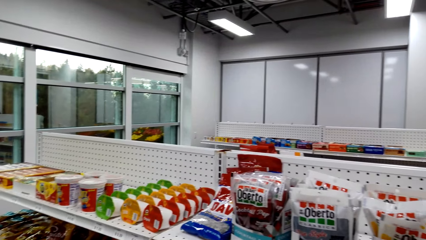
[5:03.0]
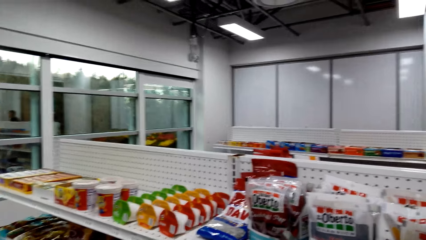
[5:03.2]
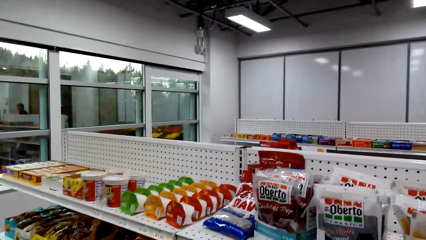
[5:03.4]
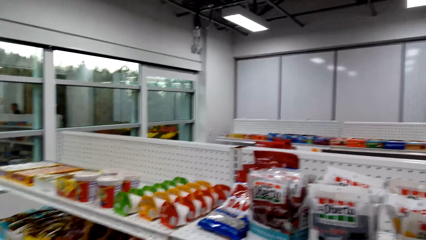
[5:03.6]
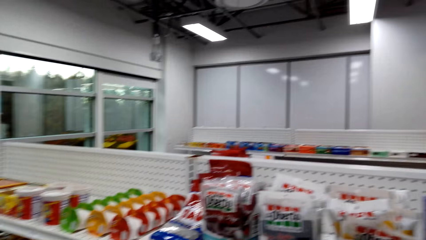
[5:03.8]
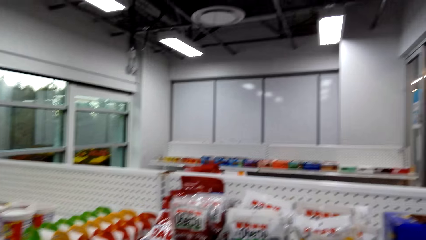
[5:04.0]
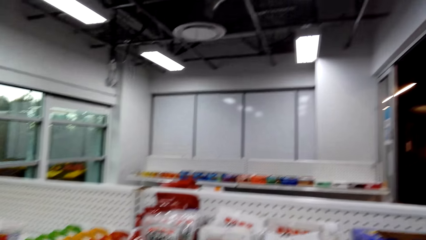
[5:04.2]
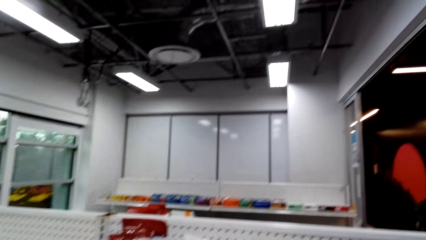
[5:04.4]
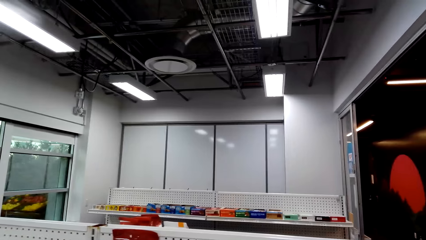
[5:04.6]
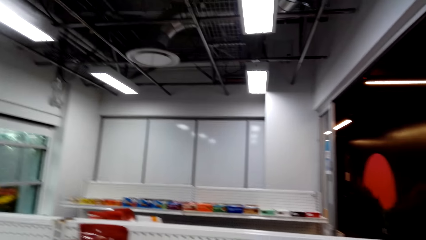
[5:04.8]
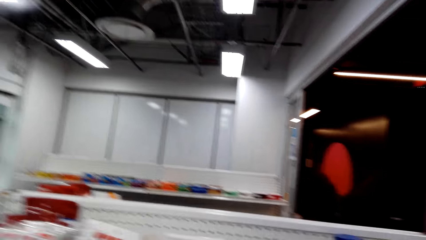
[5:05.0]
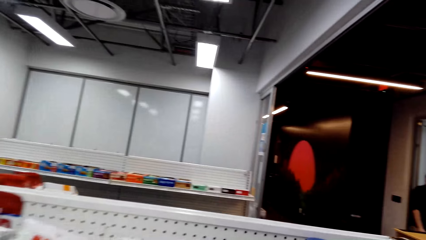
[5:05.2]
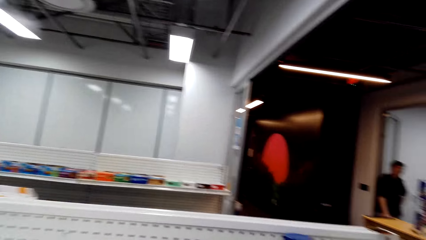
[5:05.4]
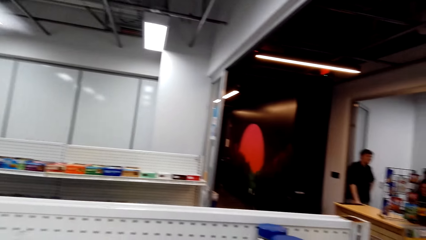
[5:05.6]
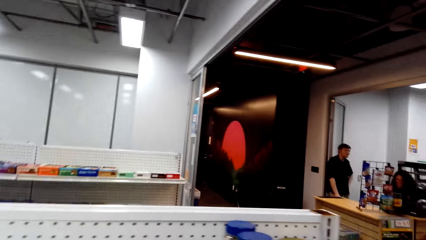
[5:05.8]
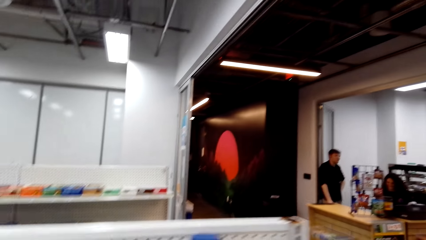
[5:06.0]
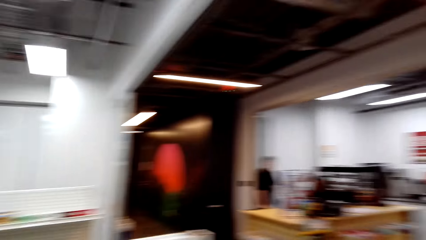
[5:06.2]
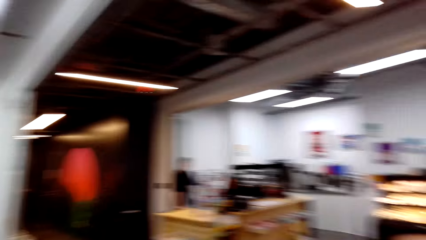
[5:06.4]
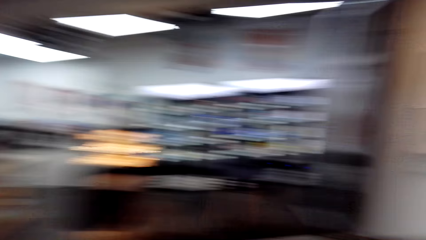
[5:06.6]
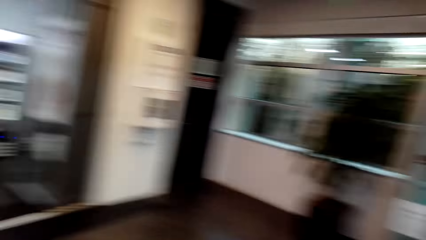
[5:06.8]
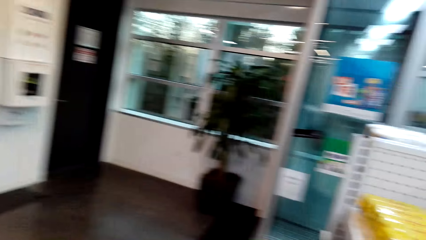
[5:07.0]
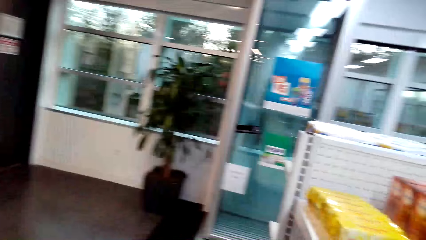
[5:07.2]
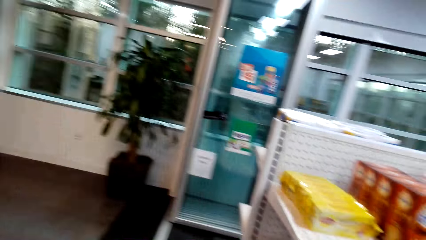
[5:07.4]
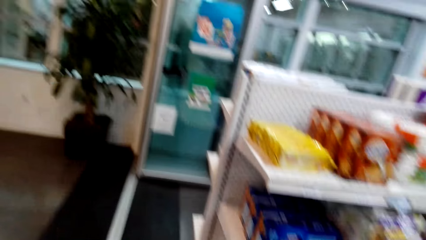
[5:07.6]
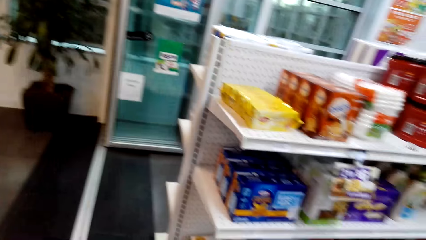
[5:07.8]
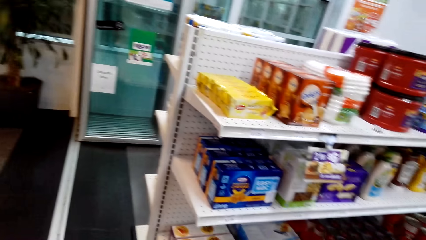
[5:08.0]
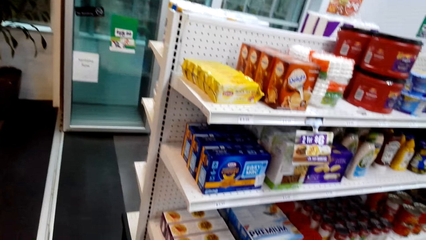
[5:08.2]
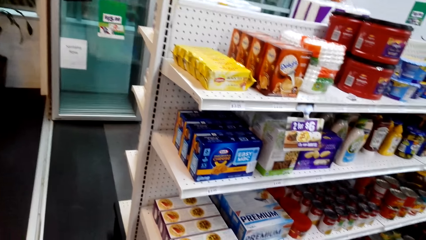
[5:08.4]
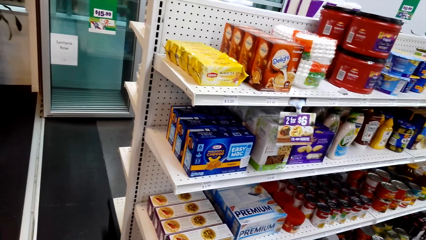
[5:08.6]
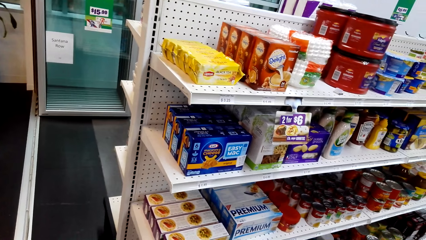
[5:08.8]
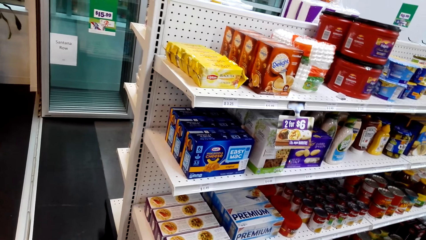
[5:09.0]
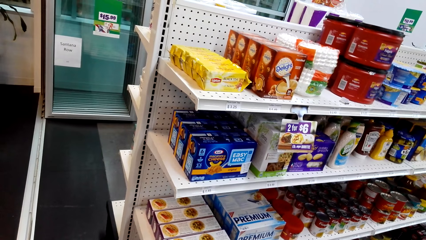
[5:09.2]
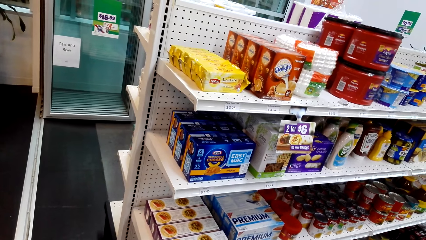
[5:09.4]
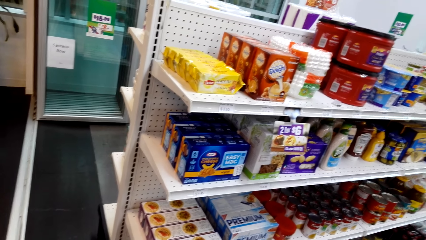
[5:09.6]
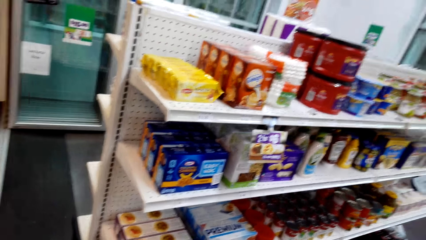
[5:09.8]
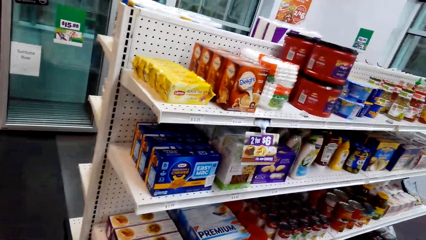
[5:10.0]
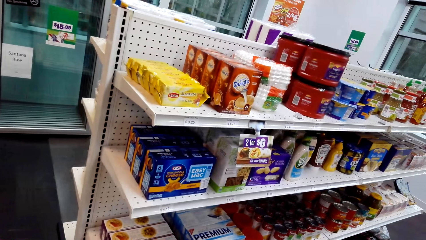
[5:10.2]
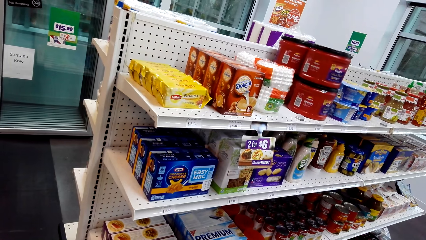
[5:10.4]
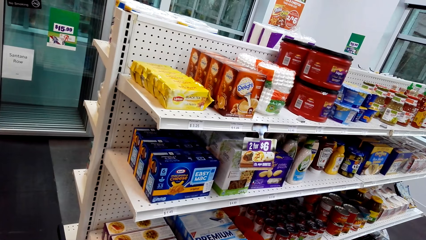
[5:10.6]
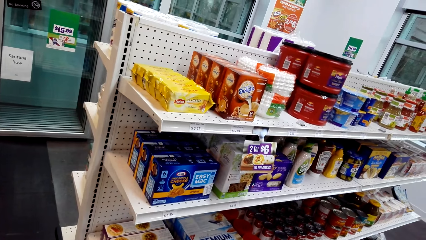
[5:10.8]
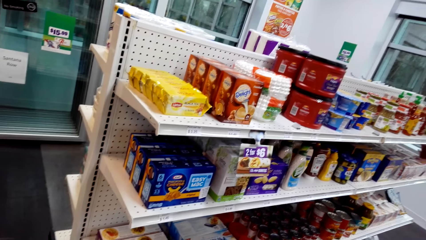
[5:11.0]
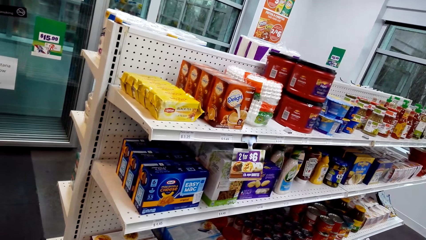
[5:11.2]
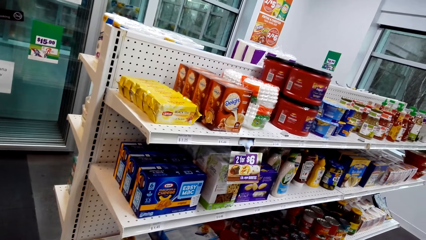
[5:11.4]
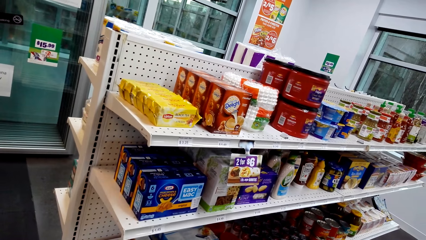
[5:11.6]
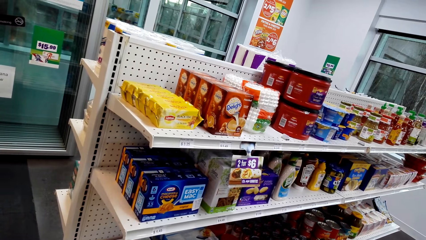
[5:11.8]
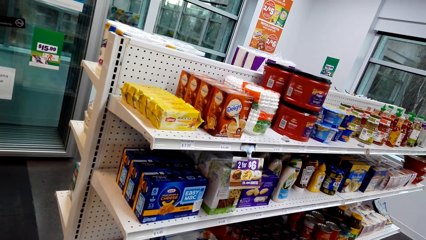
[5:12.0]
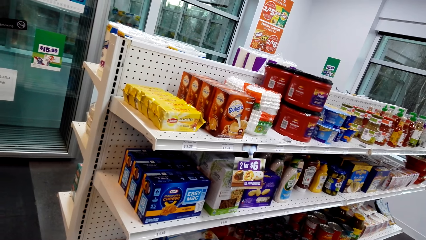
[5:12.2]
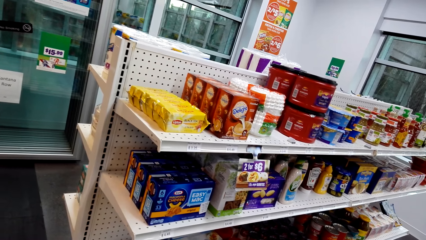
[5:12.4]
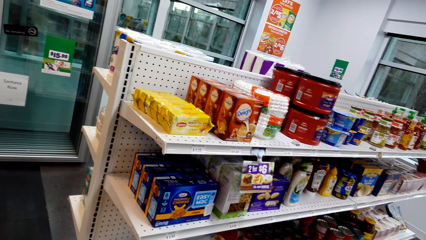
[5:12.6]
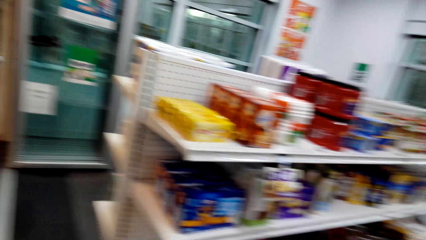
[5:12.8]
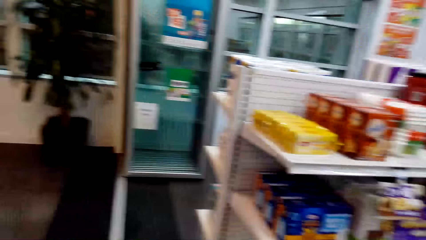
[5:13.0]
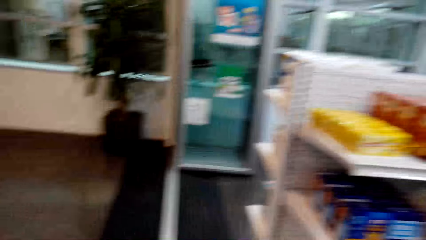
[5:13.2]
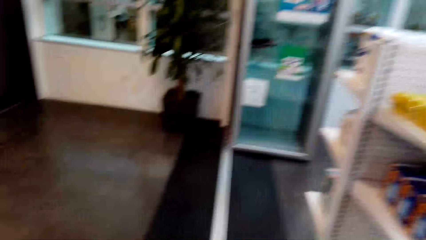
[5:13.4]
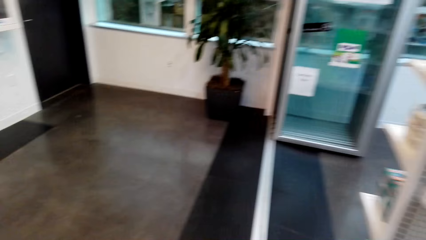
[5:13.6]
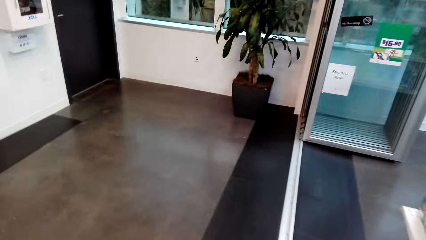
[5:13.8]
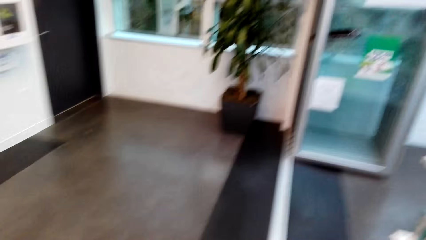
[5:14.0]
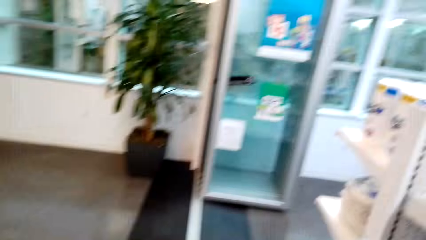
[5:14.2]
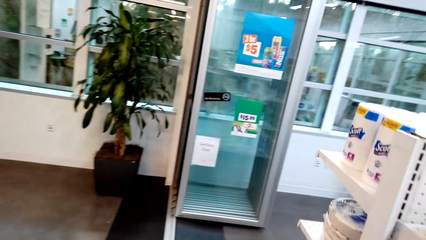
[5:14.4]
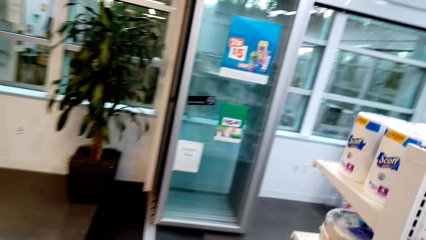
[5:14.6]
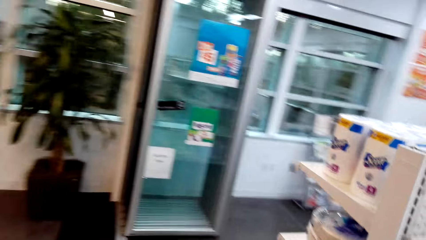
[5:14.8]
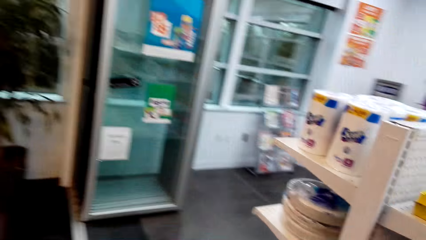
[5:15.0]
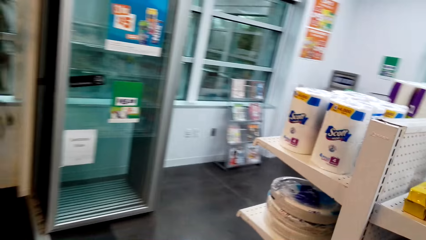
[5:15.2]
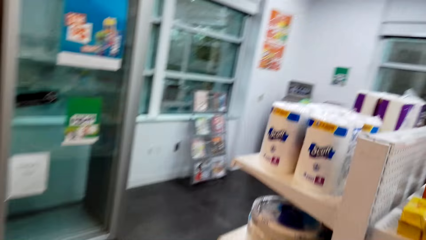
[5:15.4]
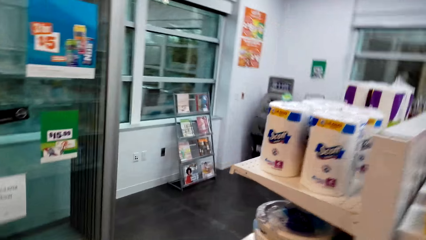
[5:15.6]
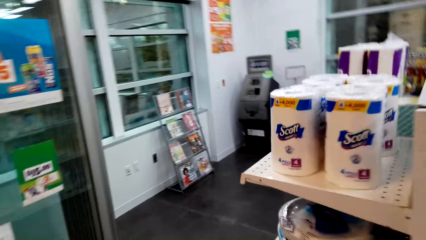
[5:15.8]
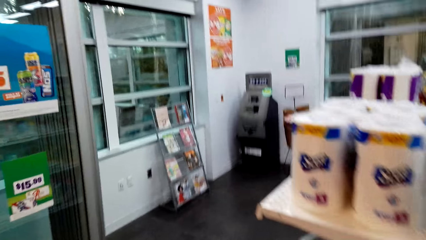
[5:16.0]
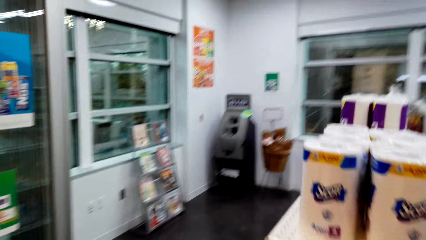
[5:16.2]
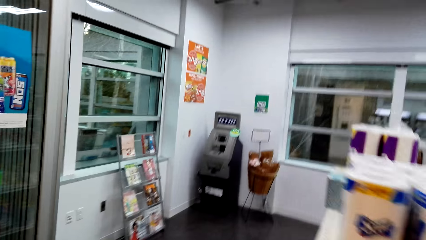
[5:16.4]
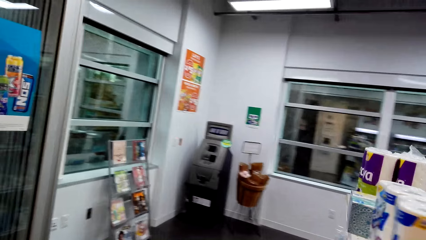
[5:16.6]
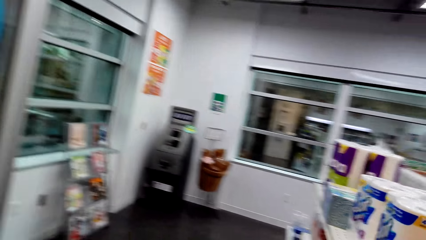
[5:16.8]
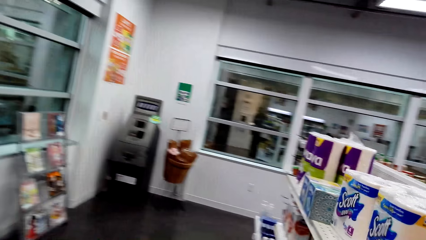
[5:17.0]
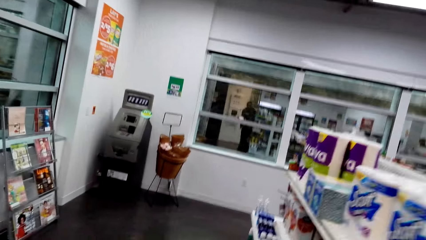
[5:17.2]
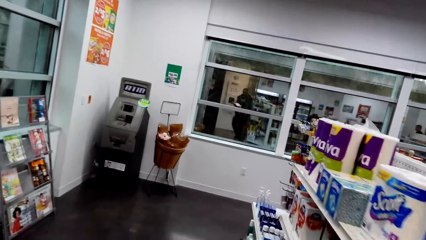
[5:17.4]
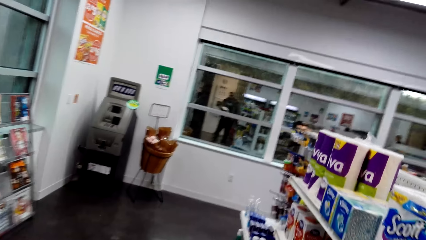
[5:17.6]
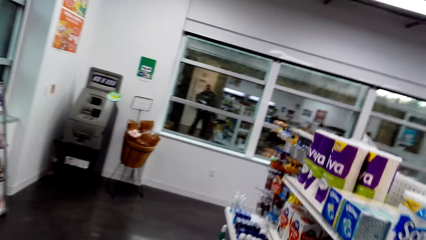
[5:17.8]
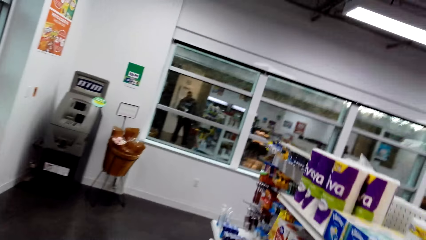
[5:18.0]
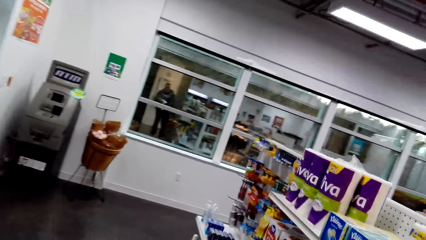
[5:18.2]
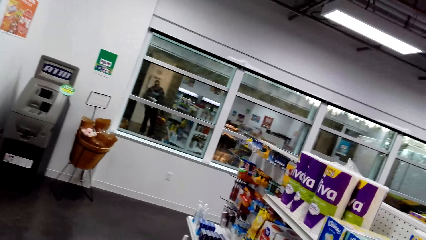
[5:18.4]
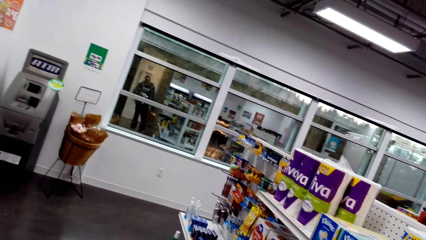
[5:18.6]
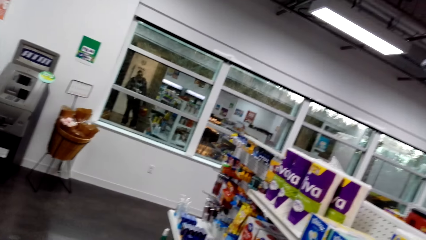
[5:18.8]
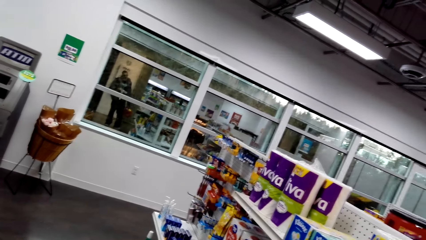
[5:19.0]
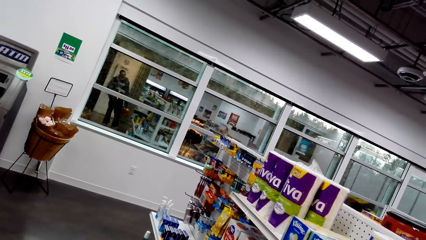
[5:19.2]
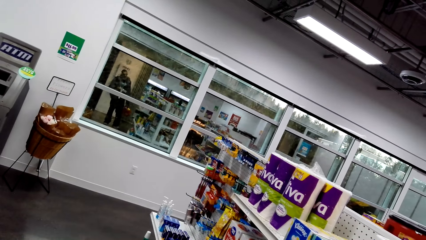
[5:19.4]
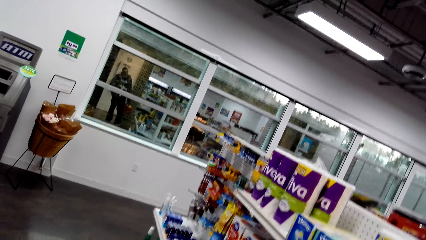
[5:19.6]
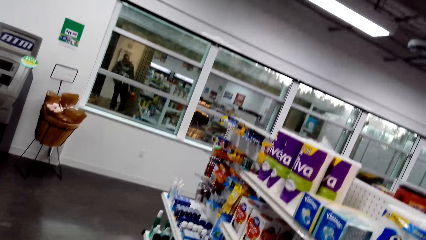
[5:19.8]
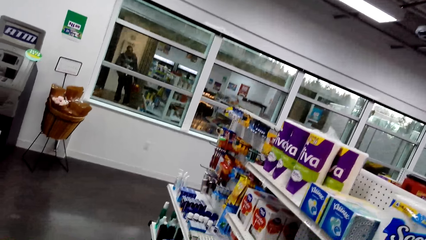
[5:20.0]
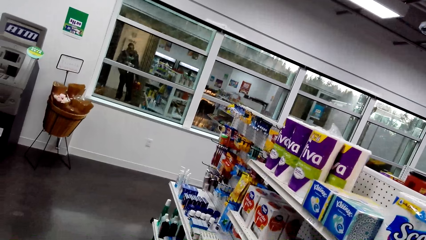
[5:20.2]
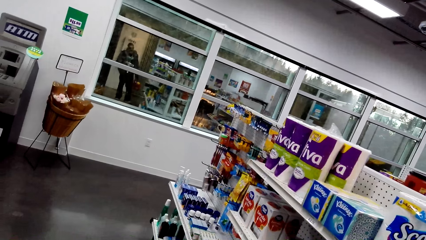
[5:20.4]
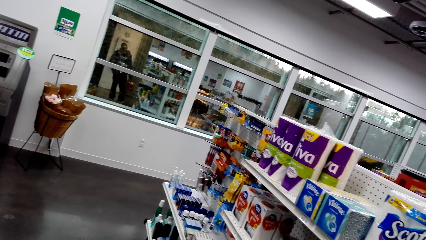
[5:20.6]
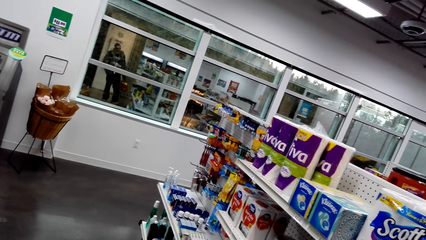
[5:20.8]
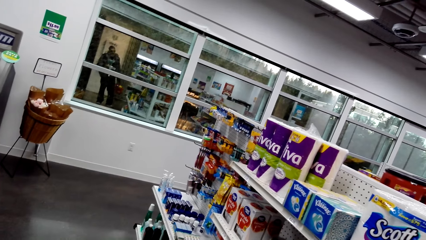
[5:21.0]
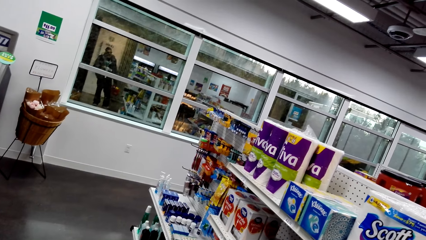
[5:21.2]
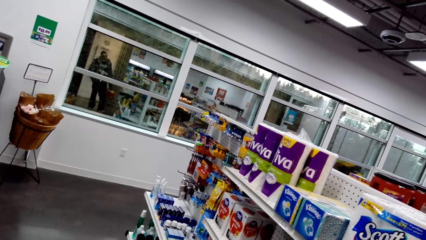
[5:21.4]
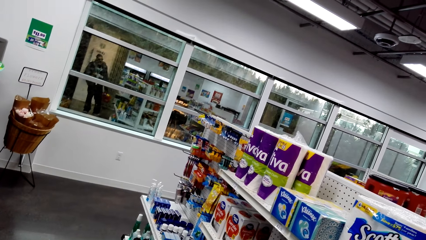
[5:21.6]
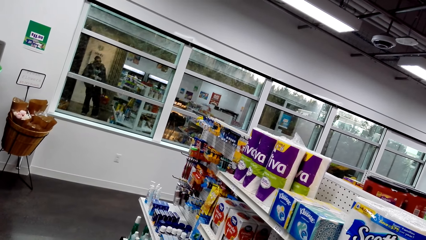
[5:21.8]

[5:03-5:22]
The camera wearer looks around. A man stands close to a woman. The woman sits at the counter. The camera wearer looks around the shelf, walks around the supermarket and looks around the shelf.
